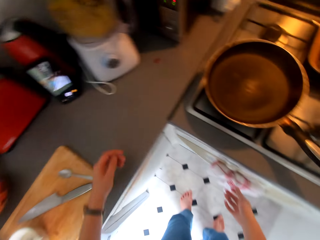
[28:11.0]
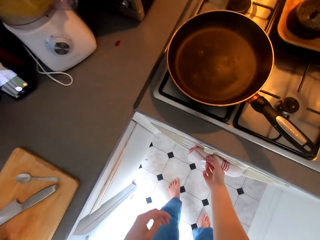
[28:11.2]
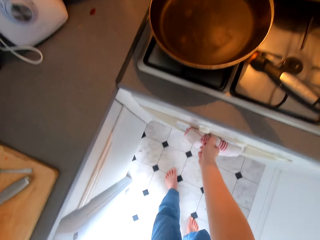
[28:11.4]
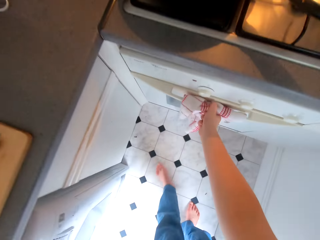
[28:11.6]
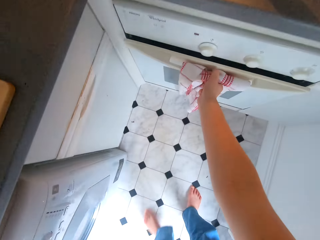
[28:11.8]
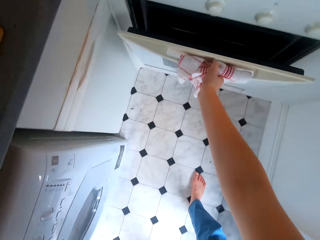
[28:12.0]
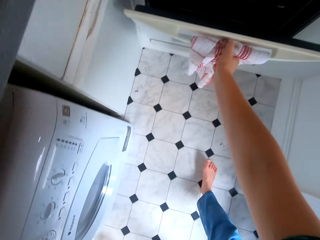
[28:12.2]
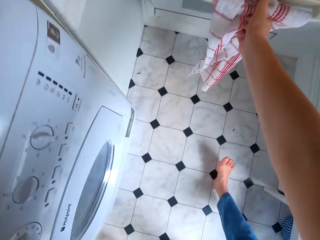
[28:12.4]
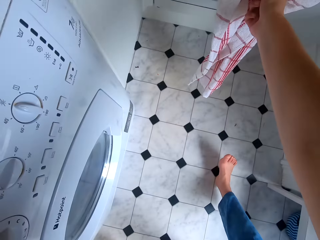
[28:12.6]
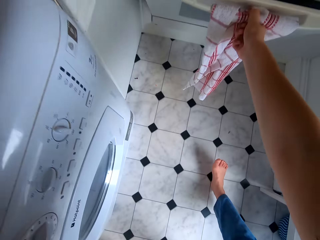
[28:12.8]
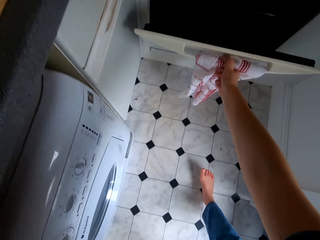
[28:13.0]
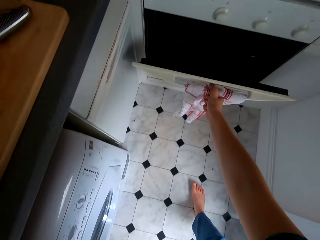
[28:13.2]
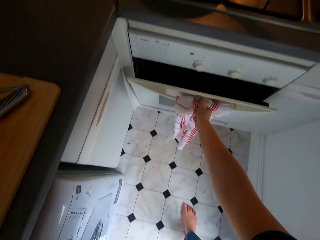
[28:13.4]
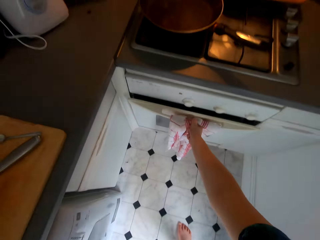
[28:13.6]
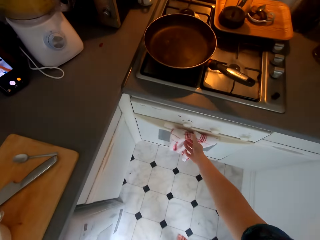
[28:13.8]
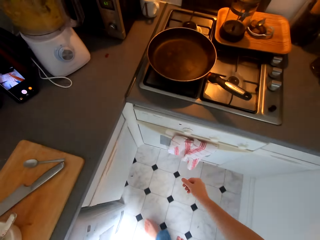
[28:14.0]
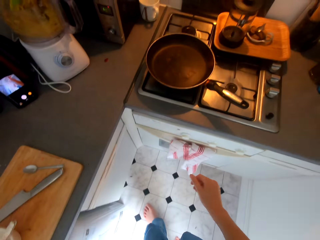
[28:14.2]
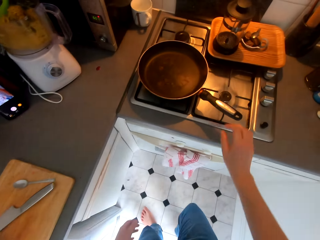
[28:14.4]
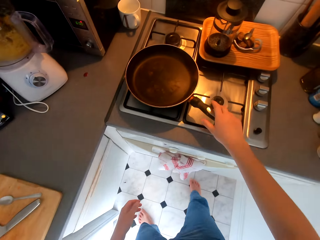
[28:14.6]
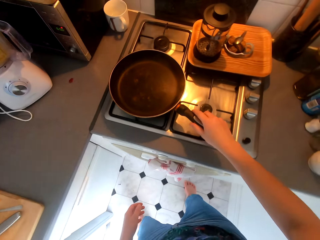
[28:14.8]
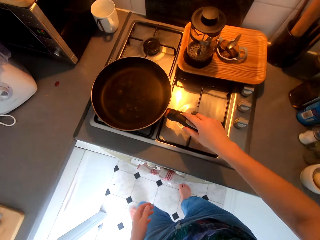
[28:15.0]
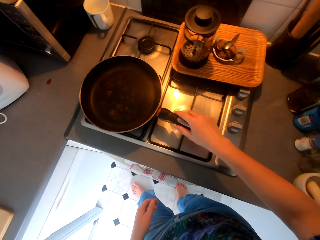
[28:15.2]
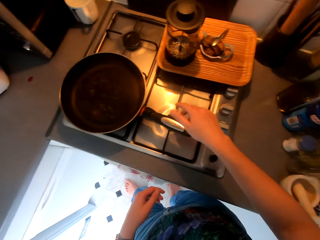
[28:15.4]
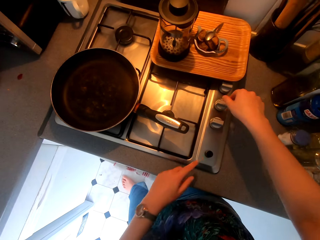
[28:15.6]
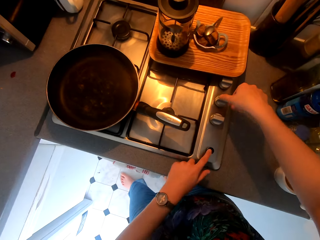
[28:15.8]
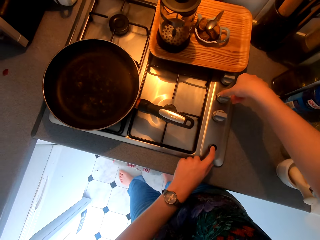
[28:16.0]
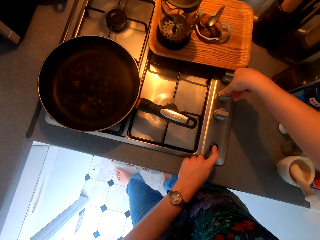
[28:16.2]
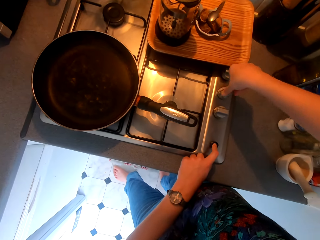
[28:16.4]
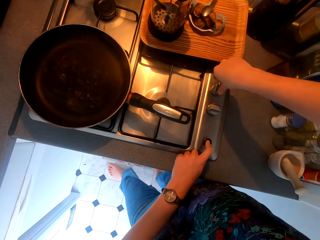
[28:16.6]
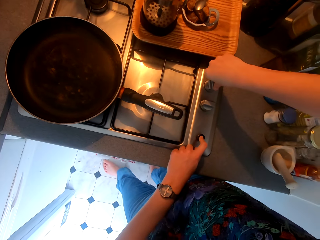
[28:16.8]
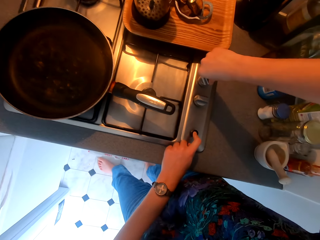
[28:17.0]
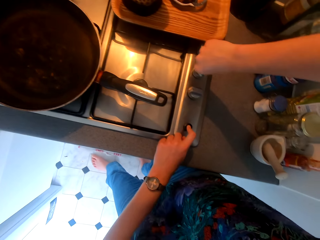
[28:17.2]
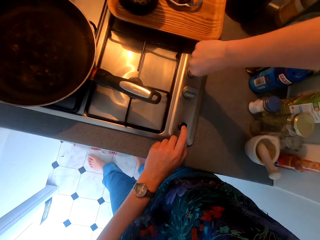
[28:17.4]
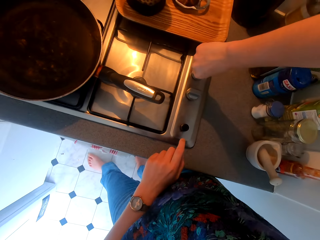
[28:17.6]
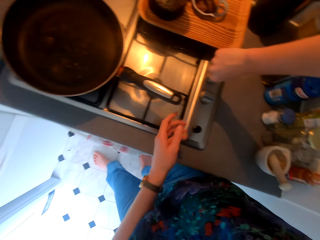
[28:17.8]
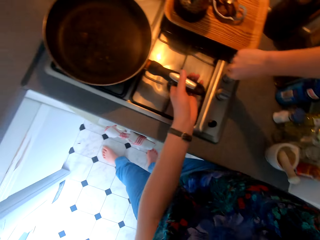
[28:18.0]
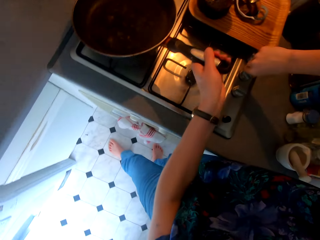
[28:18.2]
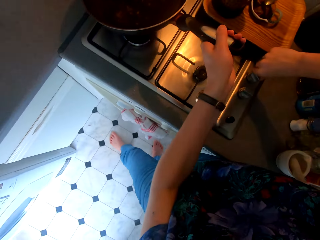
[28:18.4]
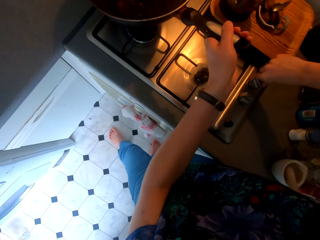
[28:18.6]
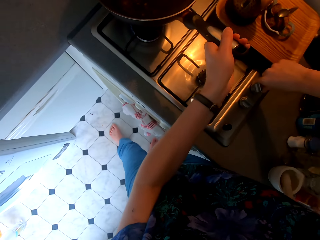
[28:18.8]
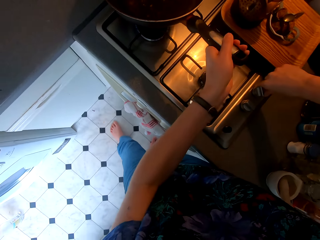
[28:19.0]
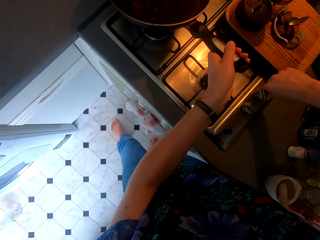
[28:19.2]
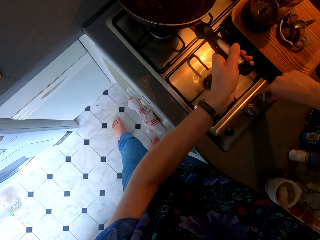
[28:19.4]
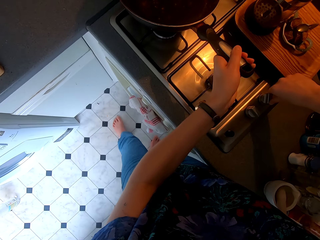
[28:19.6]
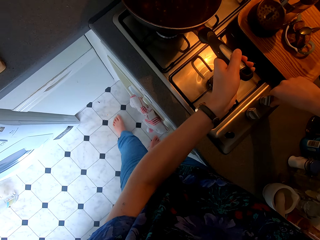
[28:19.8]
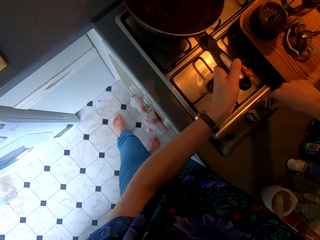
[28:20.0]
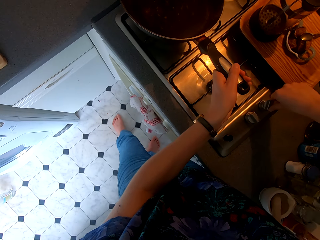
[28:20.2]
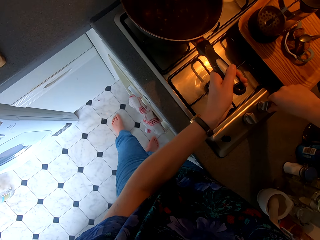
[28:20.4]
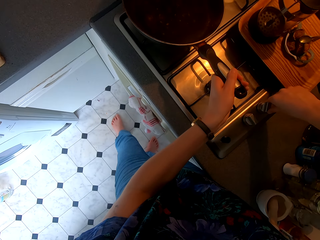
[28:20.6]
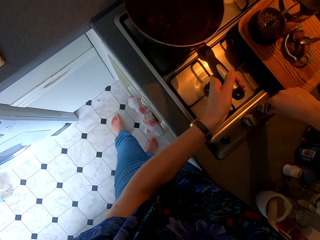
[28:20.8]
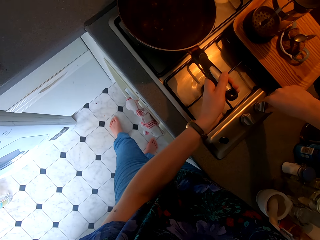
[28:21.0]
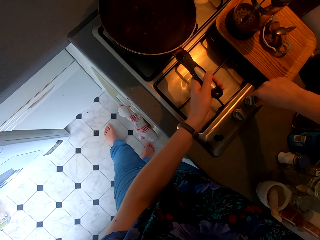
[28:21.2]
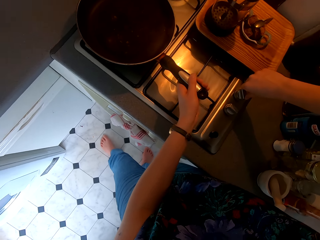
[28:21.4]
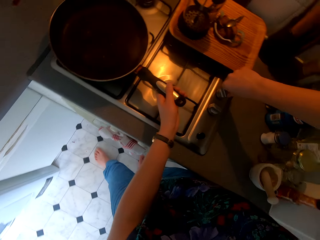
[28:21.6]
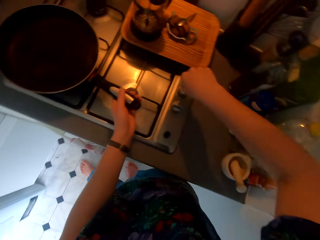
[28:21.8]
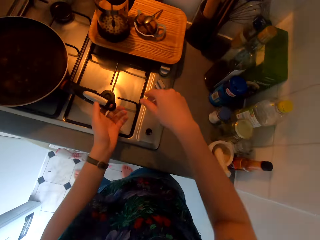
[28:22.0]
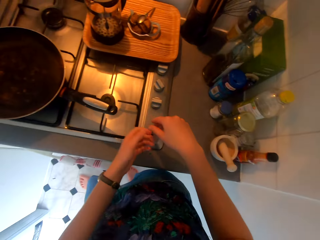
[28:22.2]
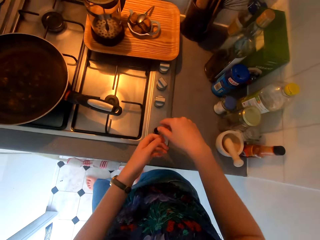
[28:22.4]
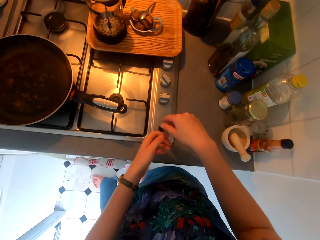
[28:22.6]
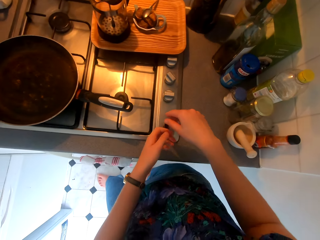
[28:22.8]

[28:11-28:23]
The camera wearer opens the drawer. They open the cooking oven and close the cooking oven. They move a pan on the cooker, hold the cooking pan, switch on the cooker and lift the pan. They adjust the cooking pan buttons, hold the cooking pan and put the pan on the cooker.

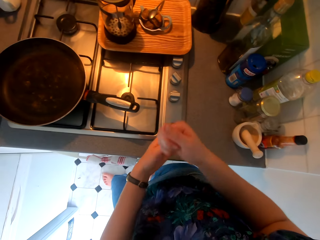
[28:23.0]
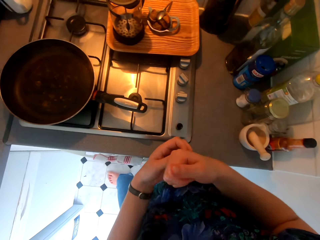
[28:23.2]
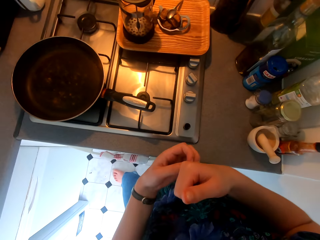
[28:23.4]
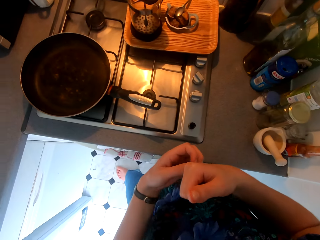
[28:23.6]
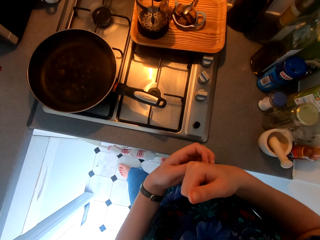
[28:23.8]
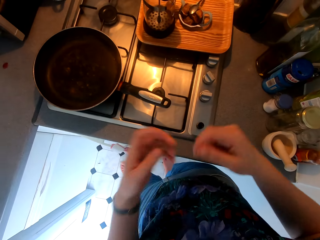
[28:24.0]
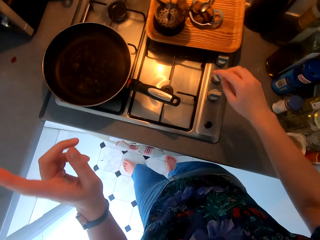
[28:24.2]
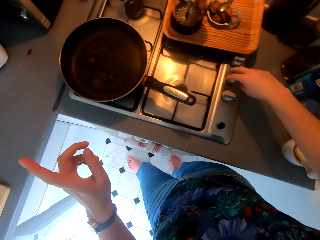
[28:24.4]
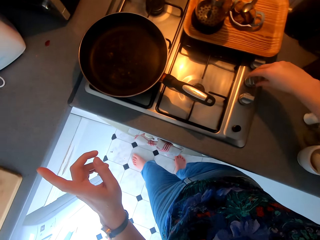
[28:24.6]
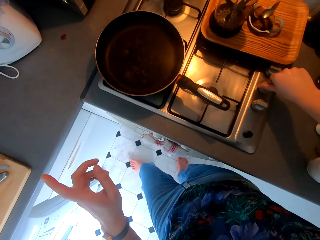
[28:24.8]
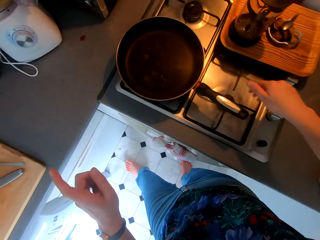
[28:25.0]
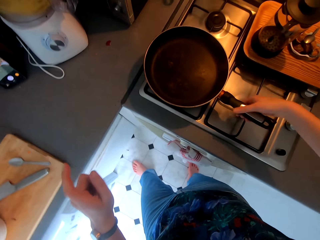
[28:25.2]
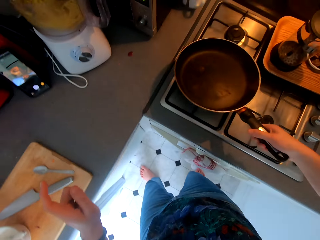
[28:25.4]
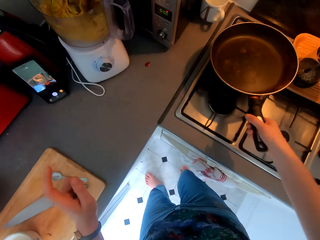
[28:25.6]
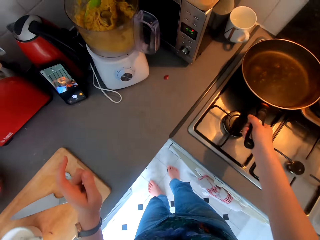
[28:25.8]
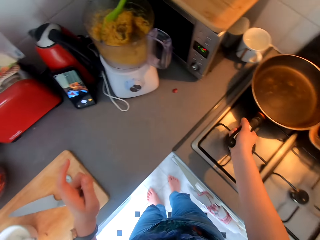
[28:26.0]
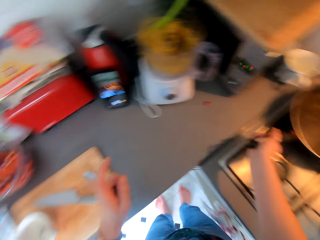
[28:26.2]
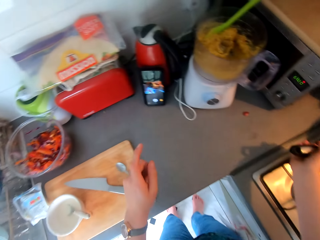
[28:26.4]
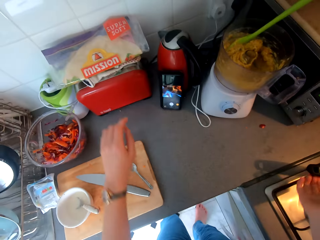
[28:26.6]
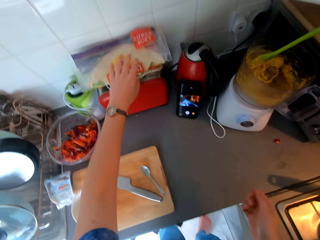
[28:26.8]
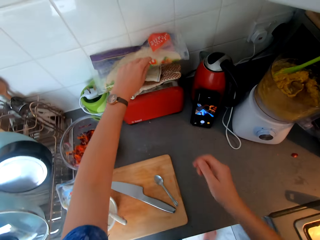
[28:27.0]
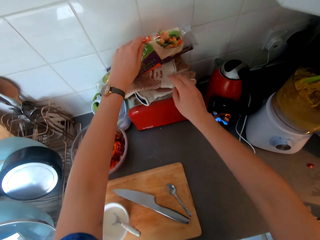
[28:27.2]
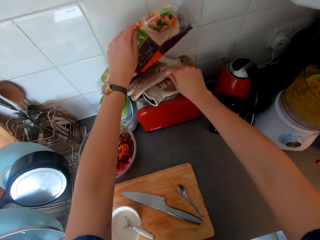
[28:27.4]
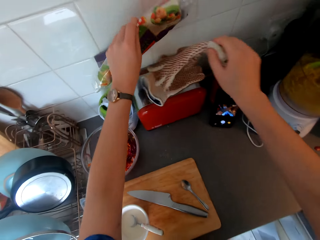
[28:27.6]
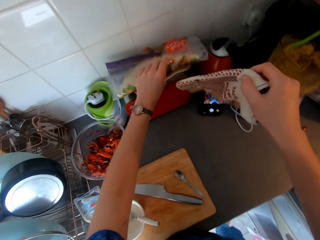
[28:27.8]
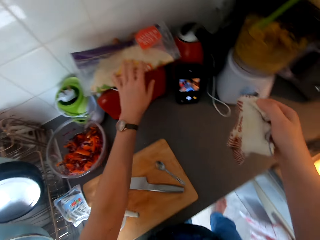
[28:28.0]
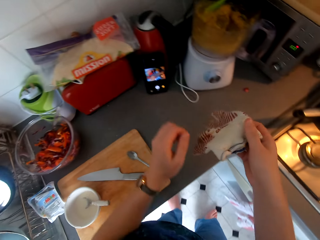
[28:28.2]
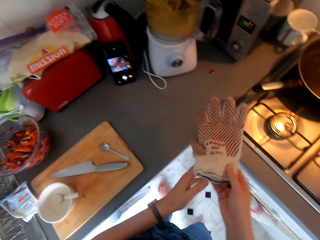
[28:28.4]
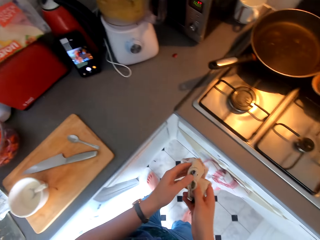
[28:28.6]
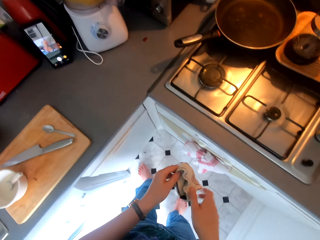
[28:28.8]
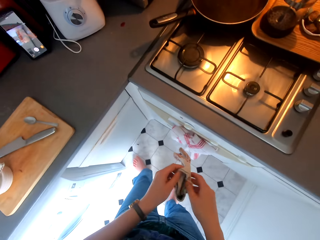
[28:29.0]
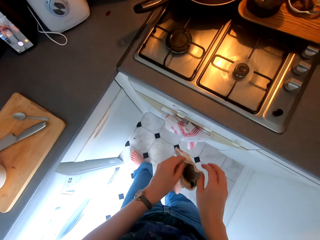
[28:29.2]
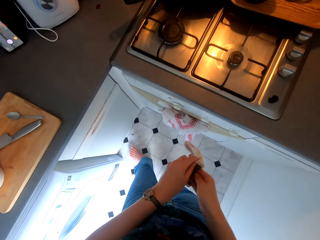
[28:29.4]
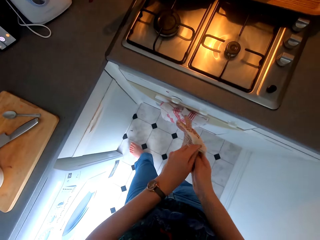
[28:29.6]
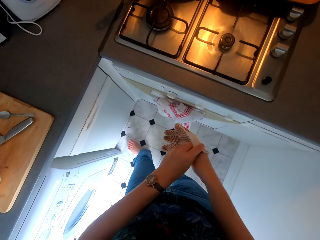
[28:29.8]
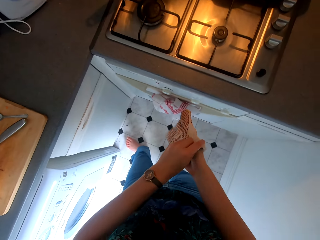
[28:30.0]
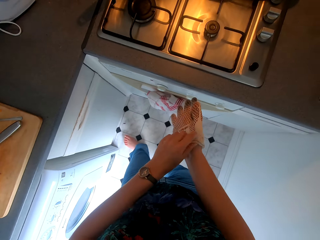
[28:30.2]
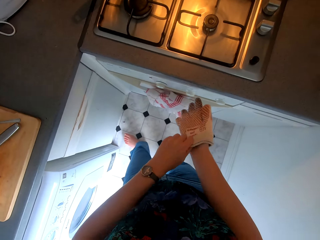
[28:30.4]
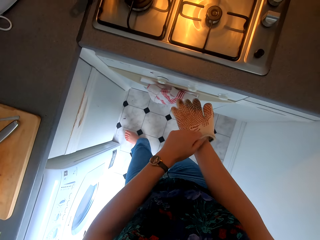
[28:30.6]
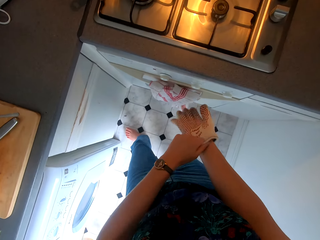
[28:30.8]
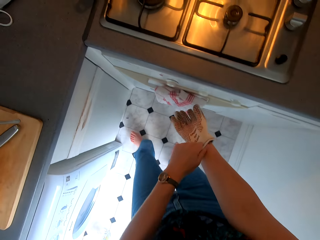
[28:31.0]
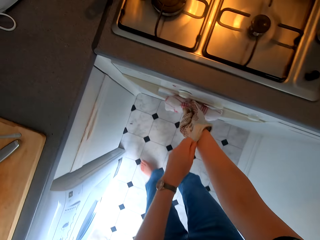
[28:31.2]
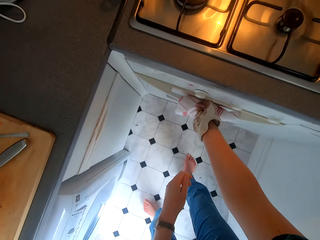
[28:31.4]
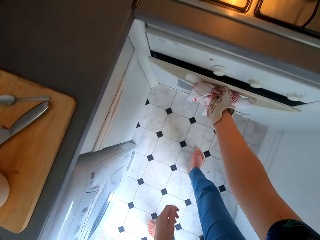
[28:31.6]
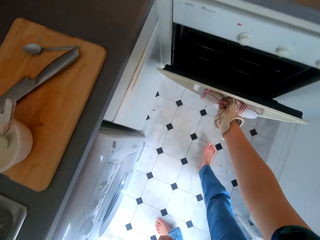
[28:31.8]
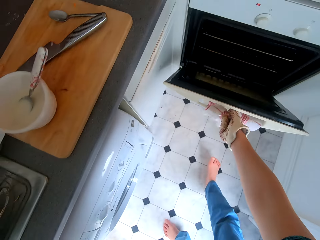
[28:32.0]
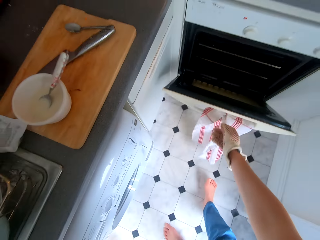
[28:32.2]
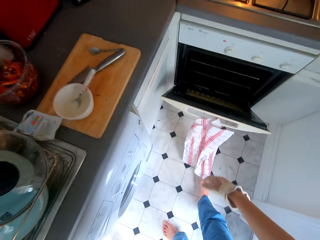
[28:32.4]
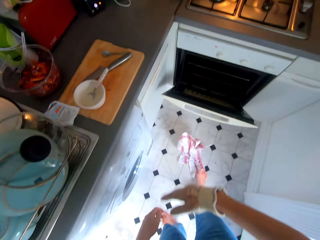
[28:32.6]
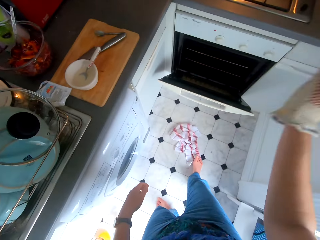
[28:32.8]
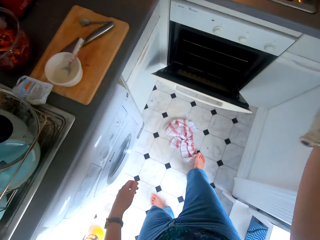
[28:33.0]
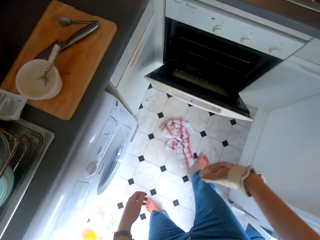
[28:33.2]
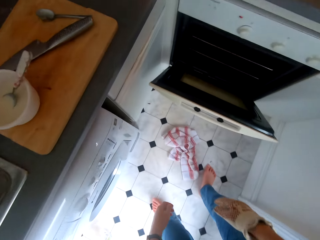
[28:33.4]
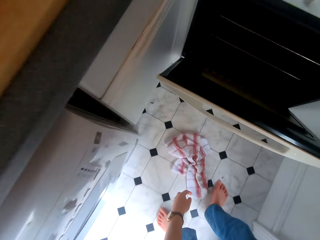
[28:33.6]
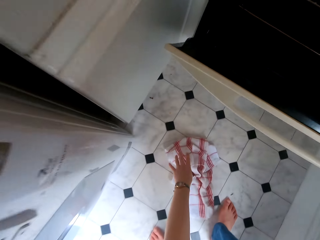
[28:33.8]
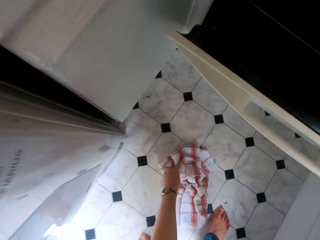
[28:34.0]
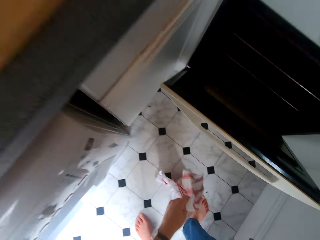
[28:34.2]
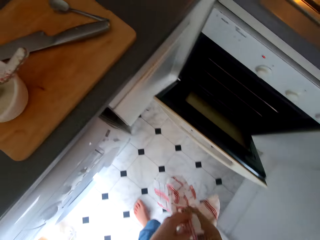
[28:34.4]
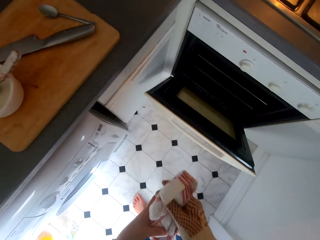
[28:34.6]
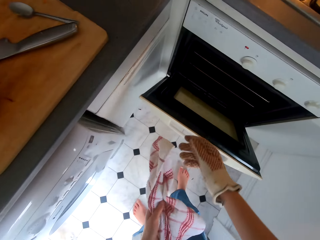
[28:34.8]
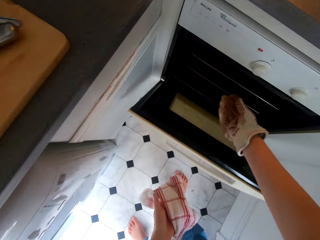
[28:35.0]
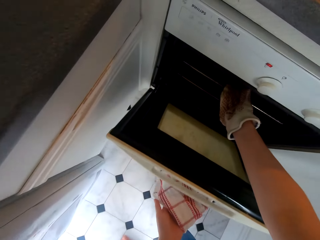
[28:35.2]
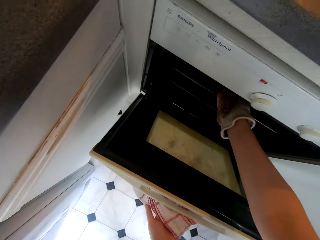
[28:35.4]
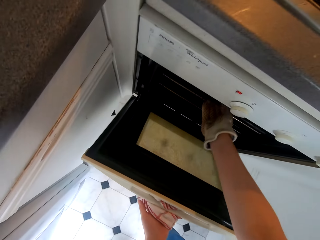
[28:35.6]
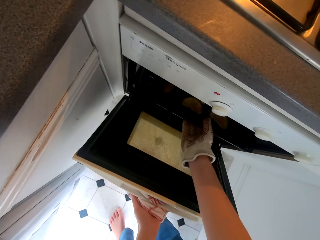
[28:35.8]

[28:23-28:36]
The camera wearer looks around, itches the hand and moves hands. They lift the cooking pan, move the pan on the cooker and place the pan down. They pick cooking gloves and wear the cooking gloves. They open the cooking oven. They wave the hands. They pick up a kitchen towel from the floor.
